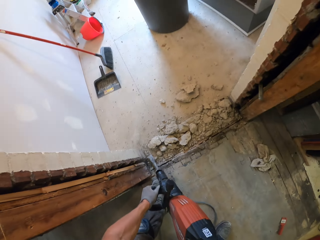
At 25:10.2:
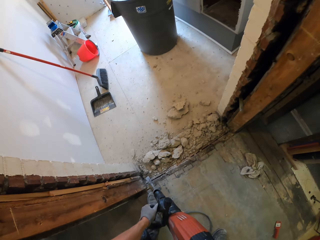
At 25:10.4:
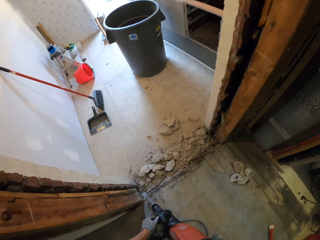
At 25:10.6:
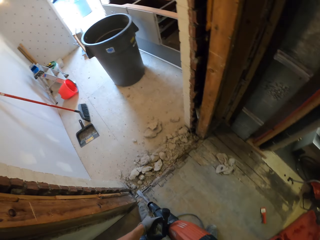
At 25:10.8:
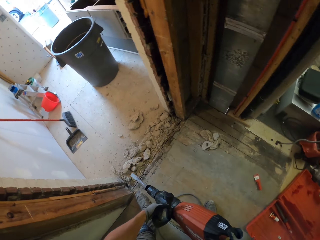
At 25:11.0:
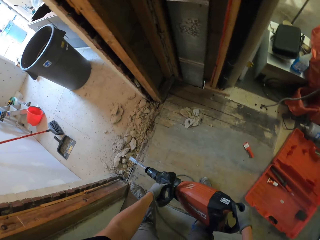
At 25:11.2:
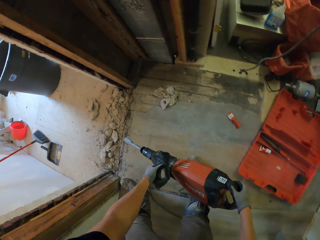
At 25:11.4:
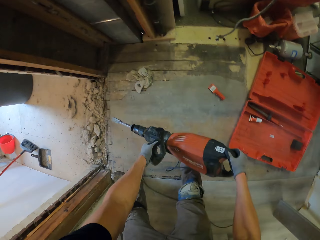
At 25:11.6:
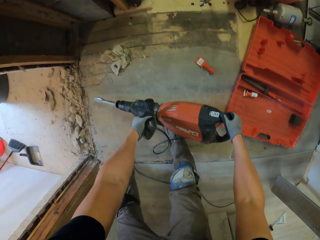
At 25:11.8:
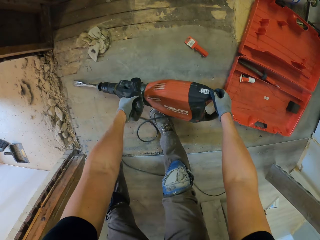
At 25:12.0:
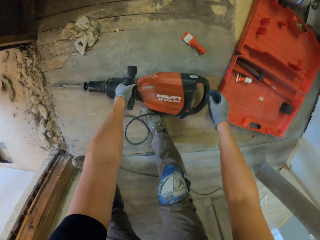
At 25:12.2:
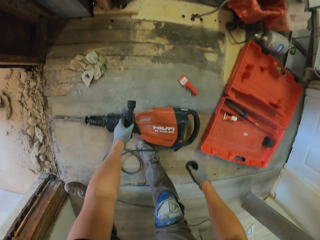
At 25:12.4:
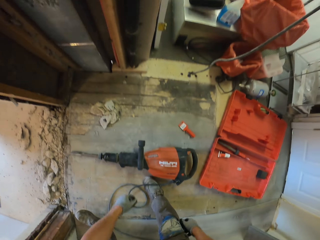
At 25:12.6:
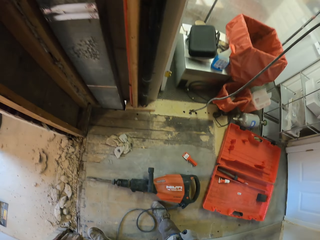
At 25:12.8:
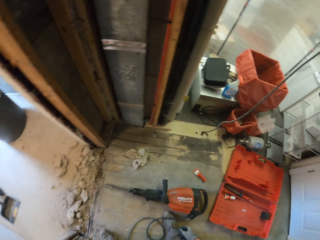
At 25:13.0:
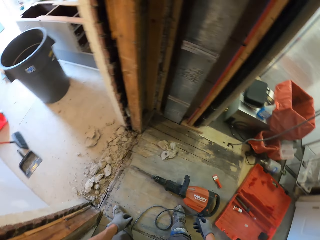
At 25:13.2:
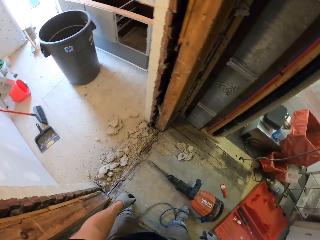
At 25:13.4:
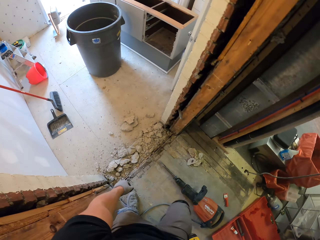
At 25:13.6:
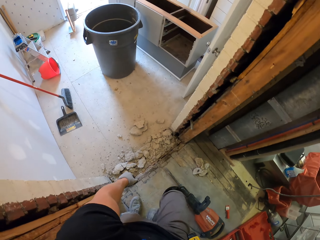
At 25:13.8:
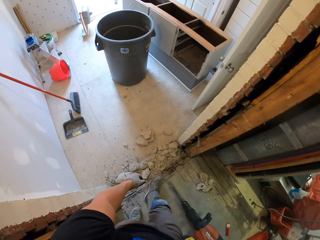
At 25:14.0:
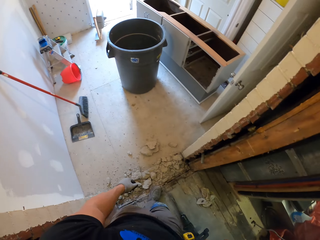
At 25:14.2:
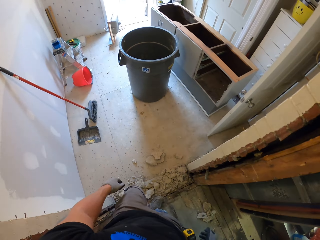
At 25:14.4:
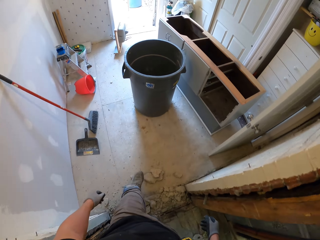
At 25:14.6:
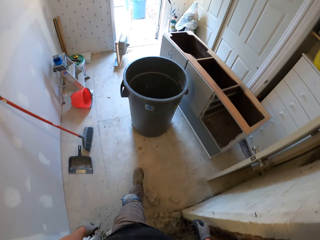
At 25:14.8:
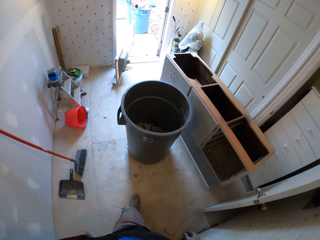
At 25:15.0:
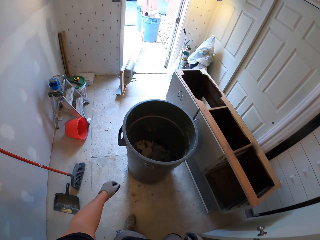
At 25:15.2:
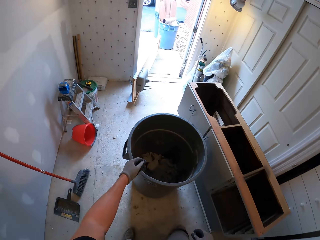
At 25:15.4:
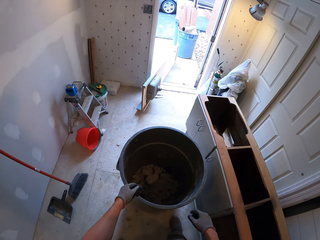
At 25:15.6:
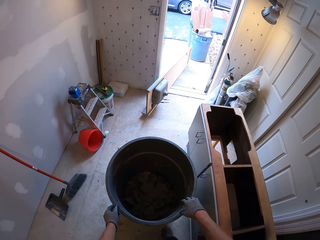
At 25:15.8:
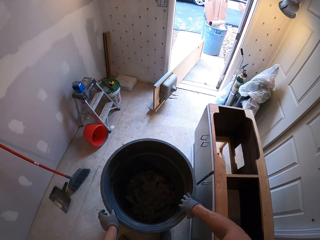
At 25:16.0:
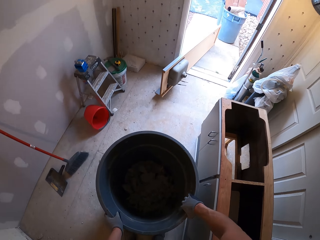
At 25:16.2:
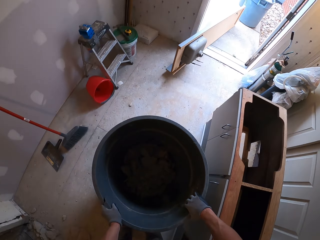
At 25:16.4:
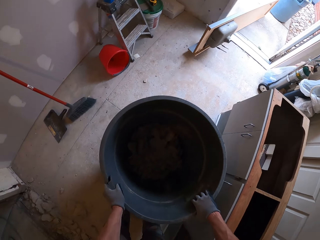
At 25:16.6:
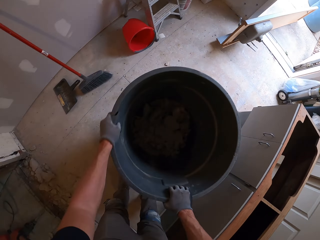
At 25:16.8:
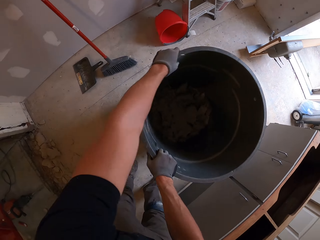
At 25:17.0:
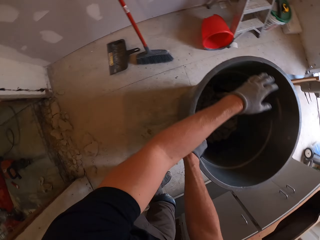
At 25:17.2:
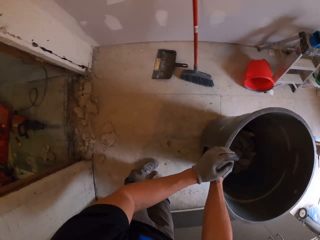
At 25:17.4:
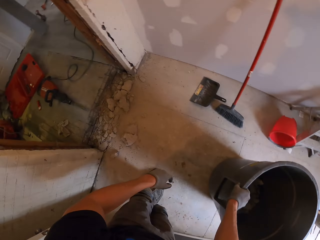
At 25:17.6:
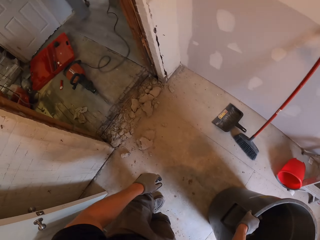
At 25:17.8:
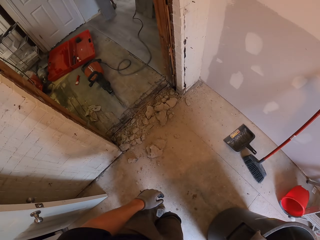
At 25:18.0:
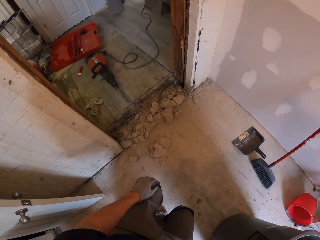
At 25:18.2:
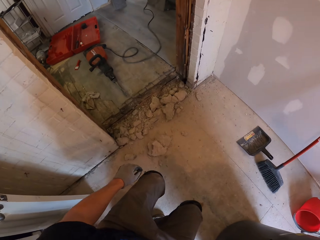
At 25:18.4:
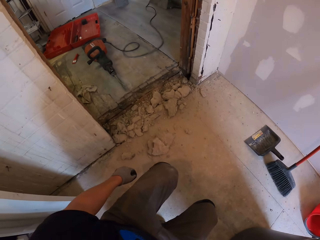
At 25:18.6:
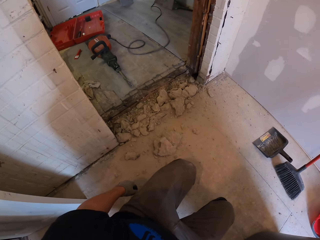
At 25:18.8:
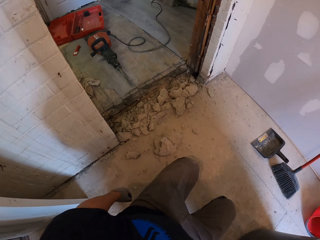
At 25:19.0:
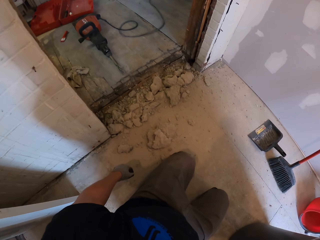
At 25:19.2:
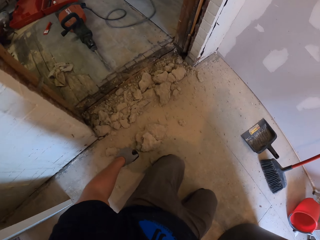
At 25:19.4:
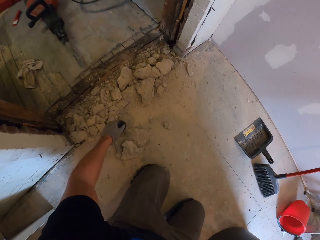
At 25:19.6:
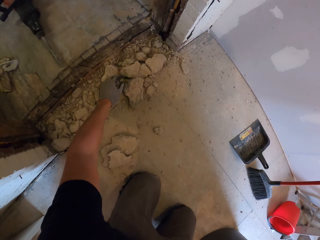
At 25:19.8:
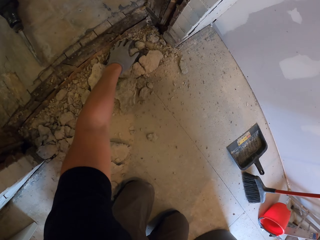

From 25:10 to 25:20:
The camera wearer puts the demolition jackhammer machine on the floor. They walk around the house. They take the dustbin. They move the bin. They rotate the dustbin.

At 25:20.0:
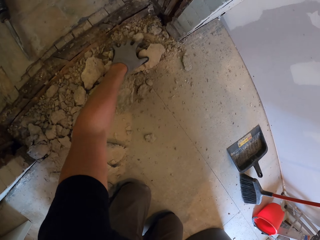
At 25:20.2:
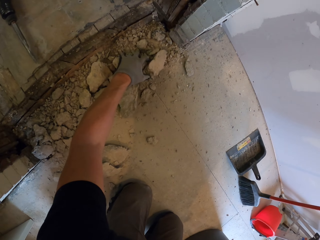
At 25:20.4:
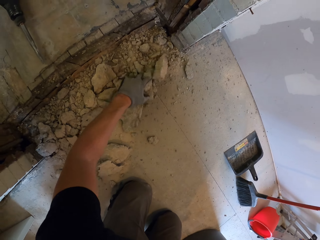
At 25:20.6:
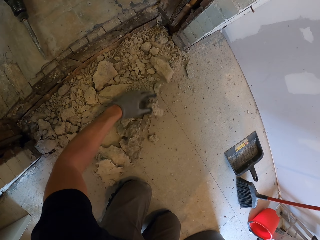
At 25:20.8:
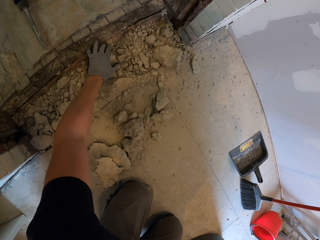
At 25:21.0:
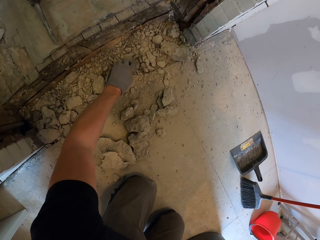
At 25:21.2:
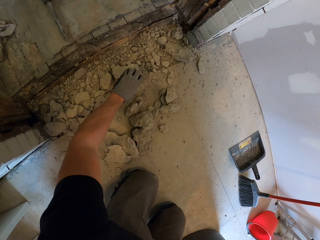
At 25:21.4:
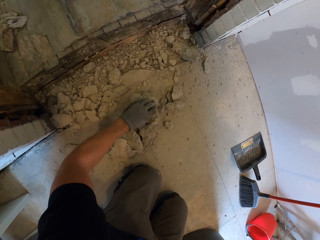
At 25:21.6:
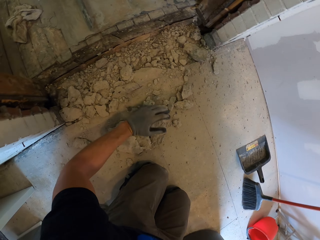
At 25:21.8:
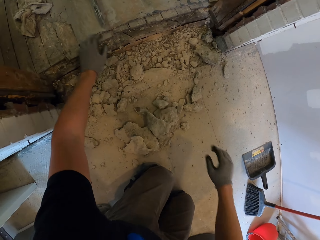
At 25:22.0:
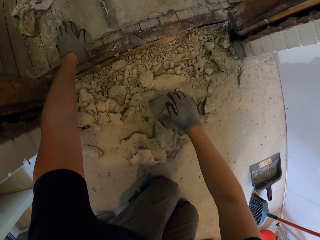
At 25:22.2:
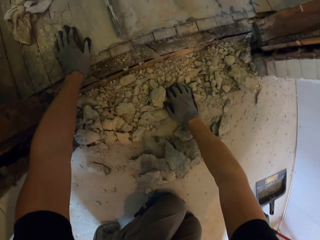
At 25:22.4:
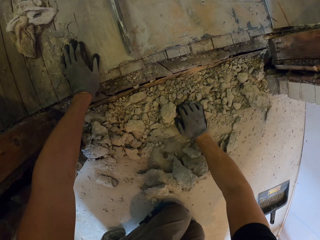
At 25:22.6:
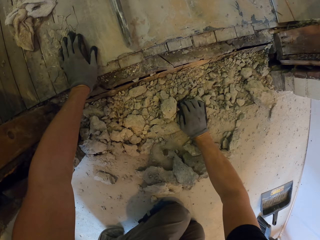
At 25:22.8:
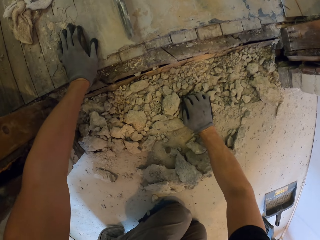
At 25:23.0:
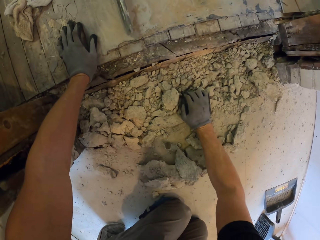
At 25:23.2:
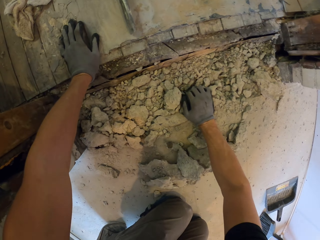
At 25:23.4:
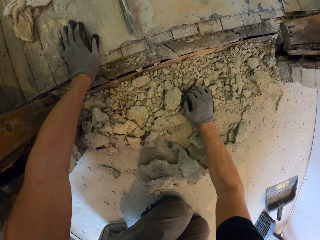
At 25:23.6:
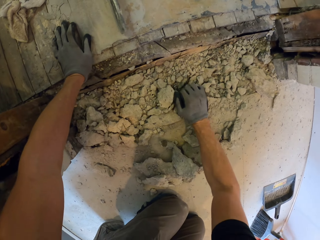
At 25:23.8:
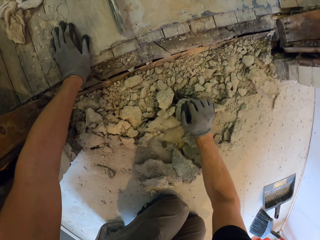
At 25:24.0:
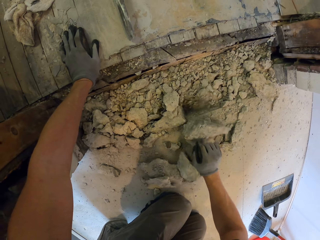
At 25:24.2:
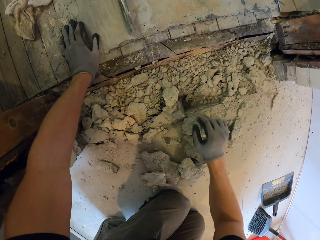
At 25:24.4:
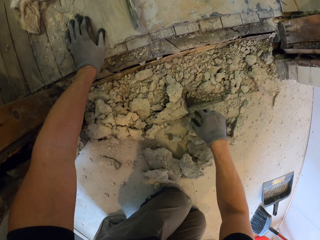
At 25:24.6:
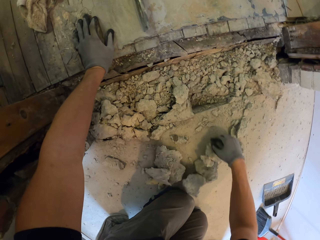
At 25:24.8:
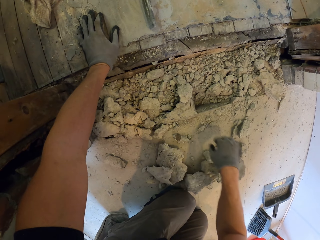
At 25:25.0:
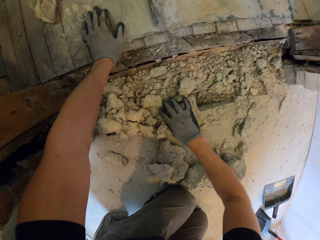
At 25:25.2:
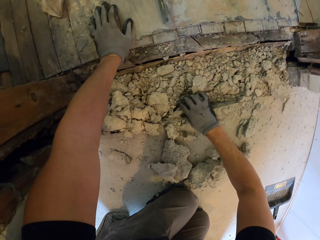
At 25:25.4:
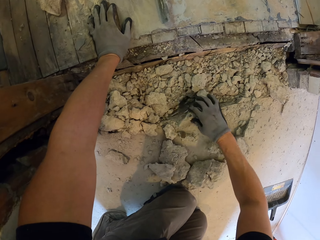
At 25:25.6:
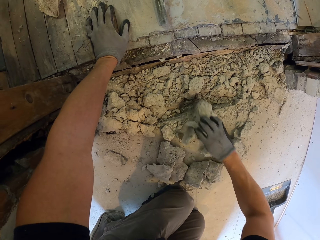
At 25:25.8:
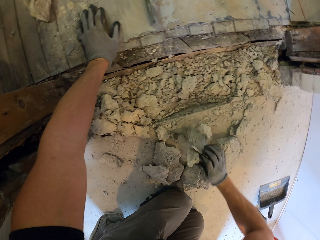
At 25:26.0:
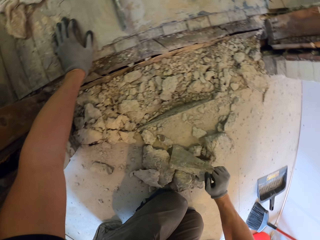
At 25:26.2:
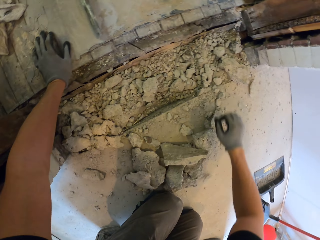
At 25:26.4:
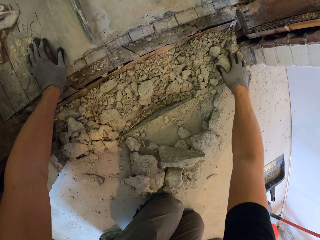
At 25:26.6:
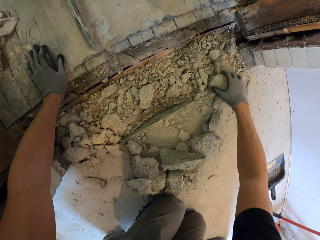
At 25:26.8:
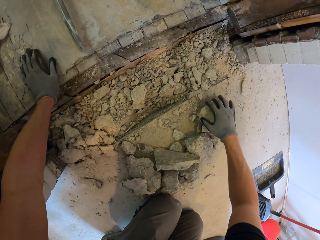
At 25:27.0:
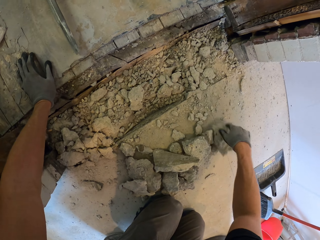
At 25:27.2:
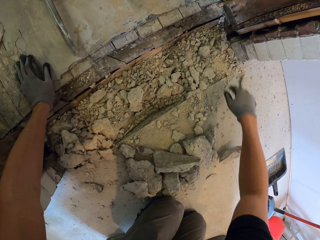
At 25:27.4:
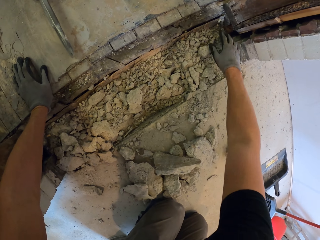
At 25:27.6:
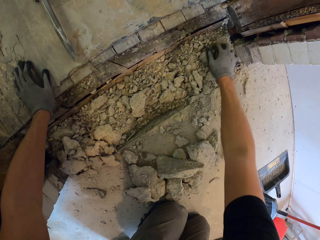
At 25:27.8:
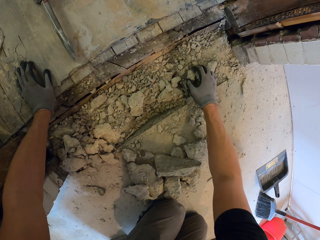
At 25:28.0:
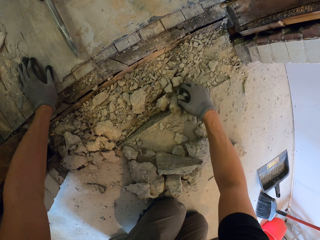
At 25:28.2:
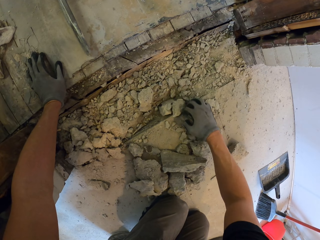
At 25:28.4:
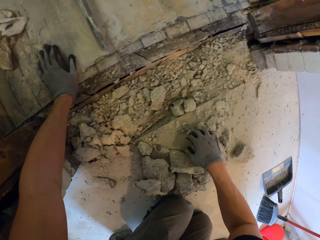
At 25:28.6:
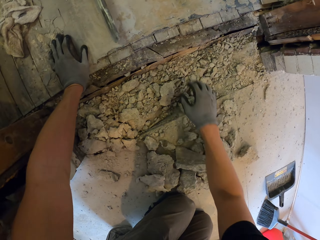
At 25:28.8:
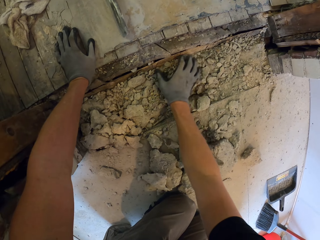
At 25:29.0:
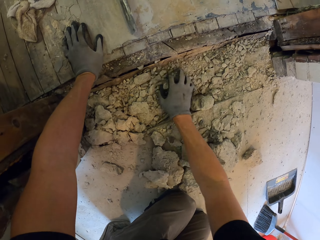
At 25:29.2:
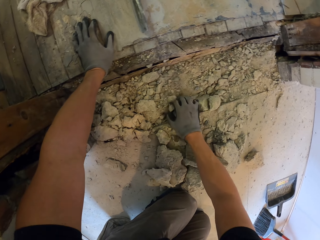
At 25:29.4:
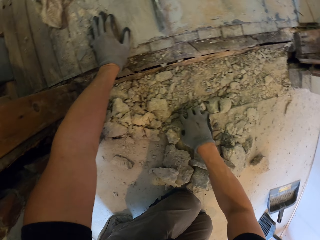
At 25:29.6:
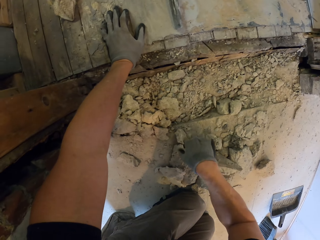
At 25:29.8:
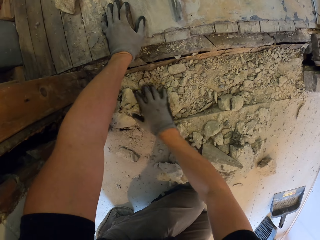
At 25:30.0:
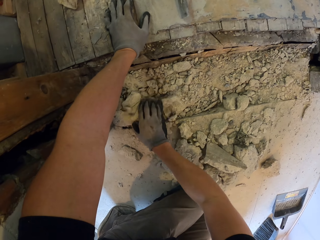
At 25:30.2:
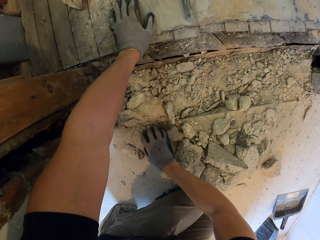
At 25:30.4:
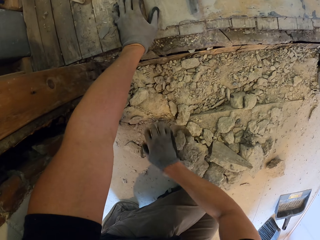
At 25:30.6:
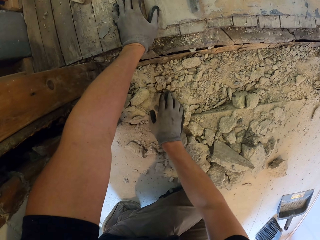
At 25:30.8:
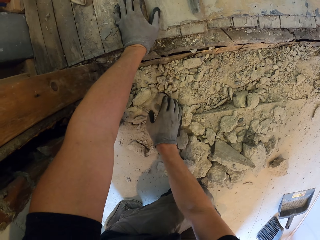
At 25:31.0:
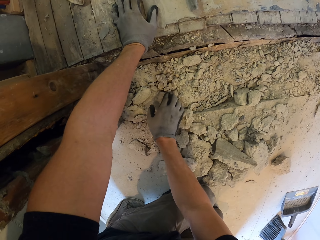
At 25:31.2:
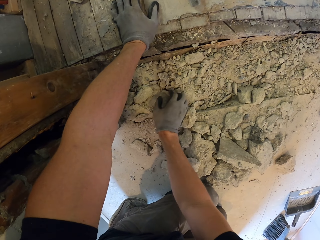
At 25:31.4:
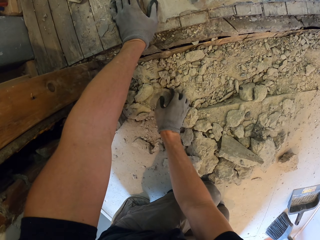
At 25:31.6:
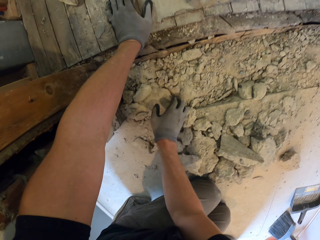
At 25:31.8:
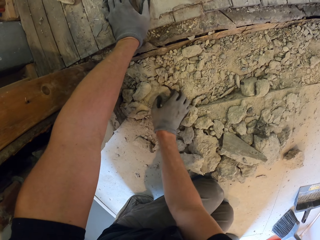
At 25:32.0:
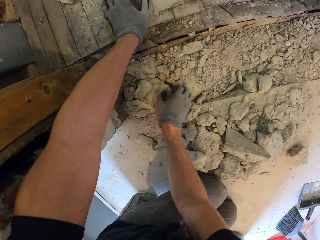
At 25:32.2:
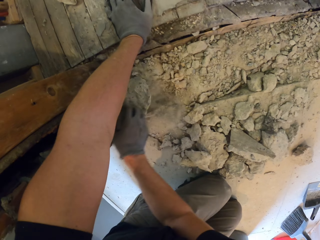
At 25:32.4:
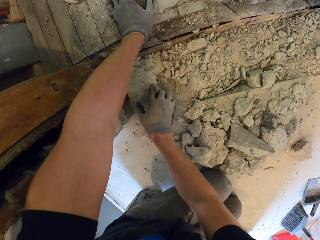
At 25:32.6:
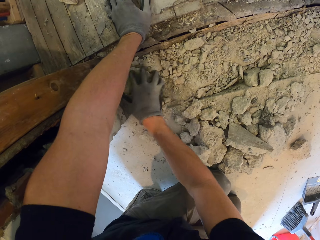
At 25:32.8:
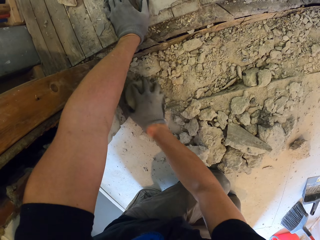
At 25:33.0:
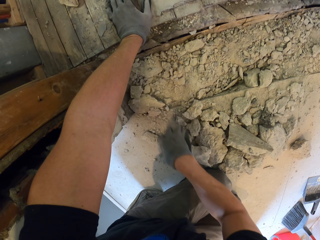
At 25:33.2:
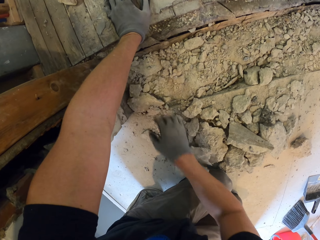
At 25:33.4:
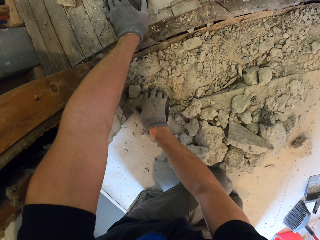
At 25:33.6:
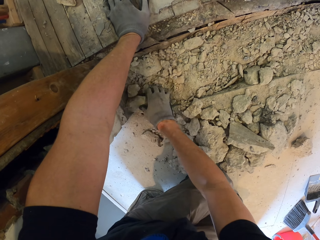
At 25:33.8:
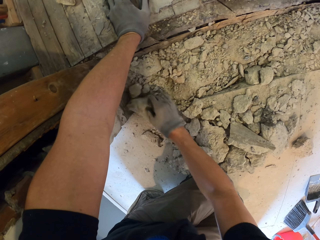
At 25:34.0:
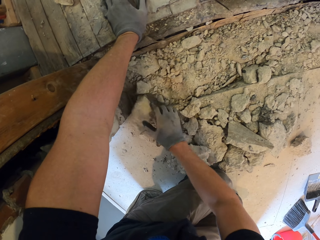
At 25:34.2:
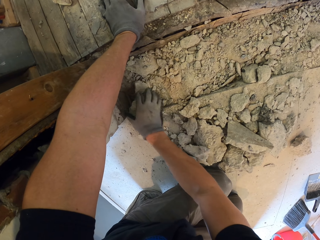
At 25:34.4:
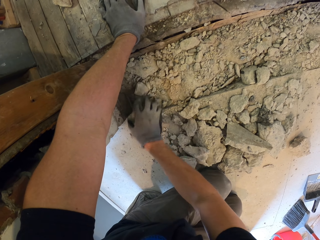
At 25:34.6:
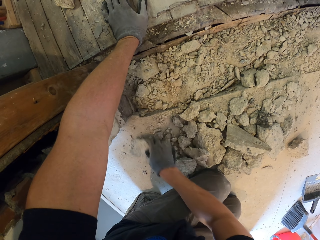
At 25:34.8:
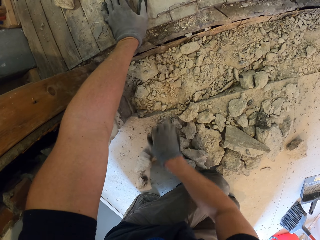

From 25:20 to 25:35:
The camera wearer picks up the broken concrete. They collect the broken concrete together. They shake the floor and remove the broken concrete.
